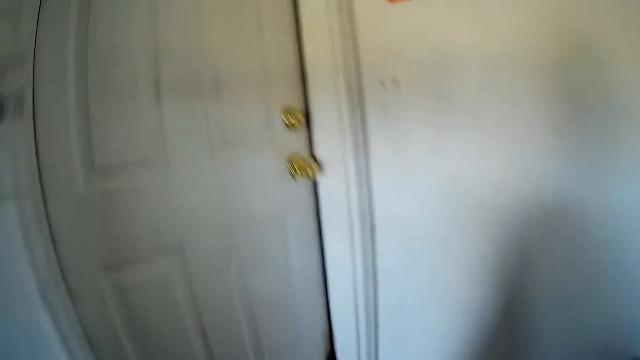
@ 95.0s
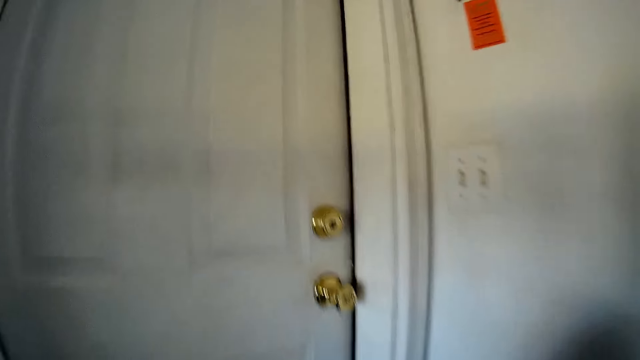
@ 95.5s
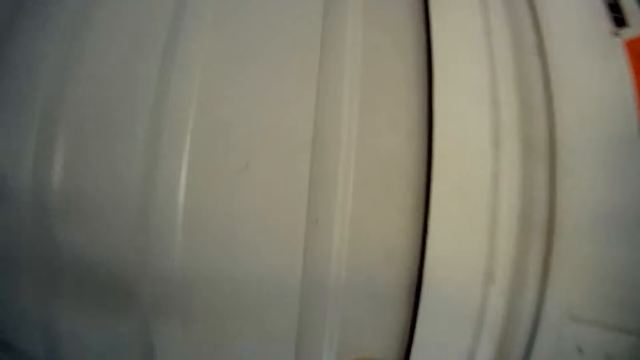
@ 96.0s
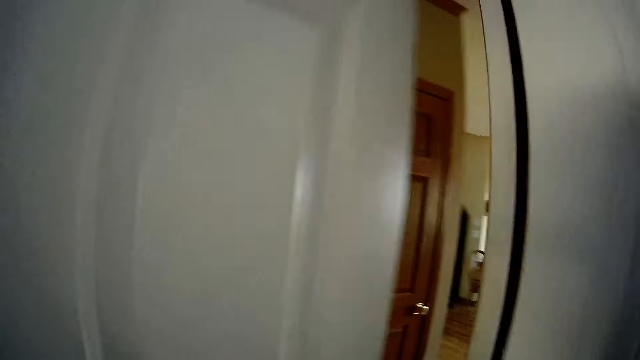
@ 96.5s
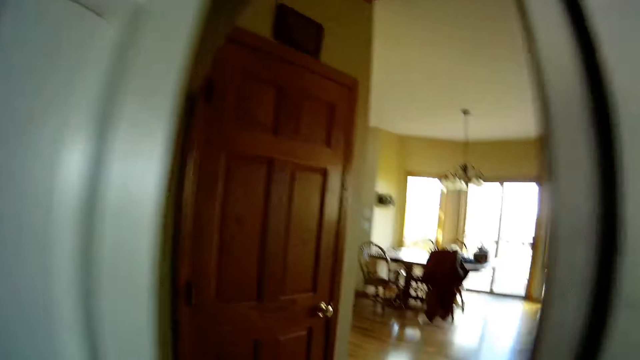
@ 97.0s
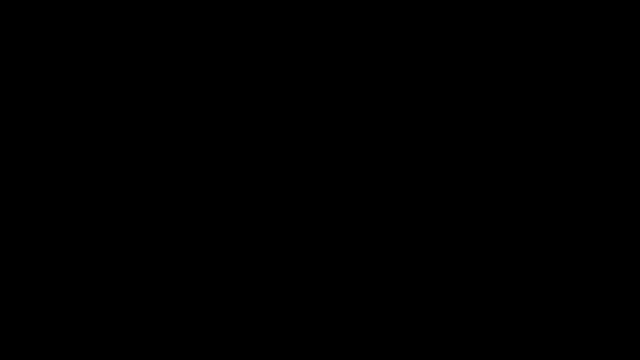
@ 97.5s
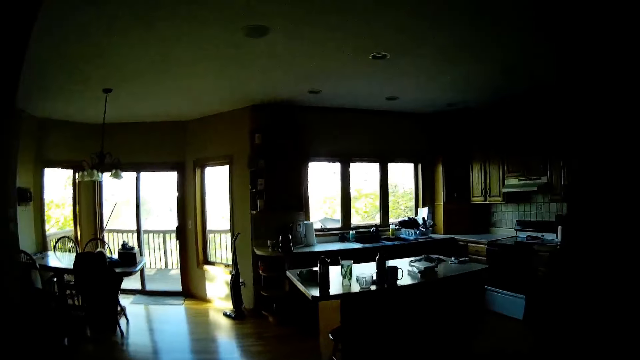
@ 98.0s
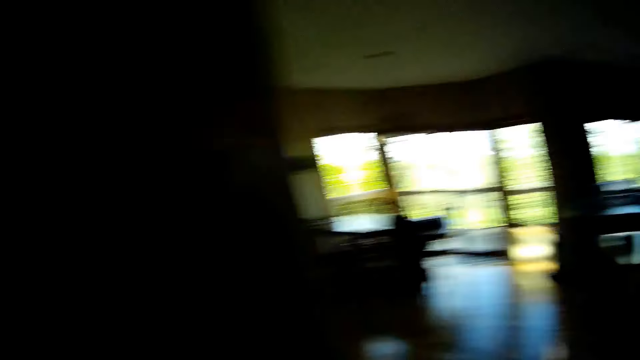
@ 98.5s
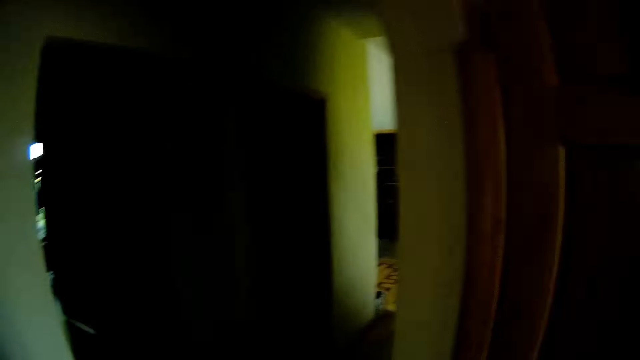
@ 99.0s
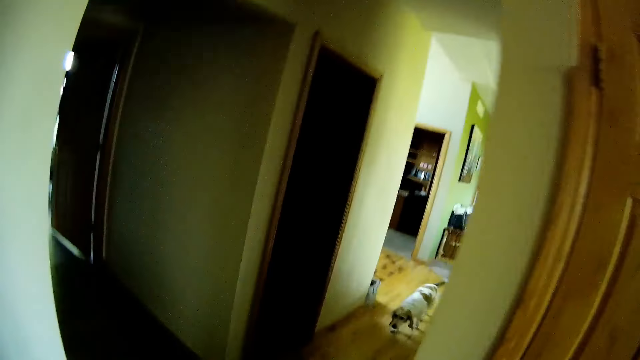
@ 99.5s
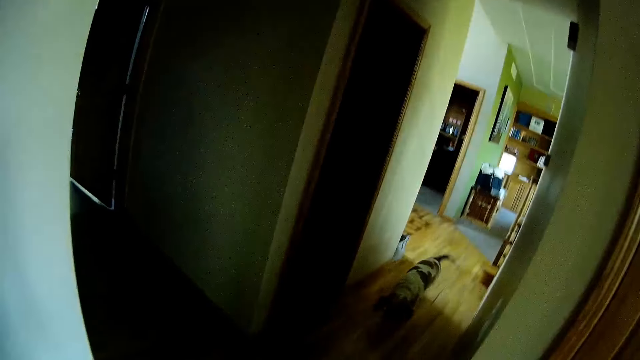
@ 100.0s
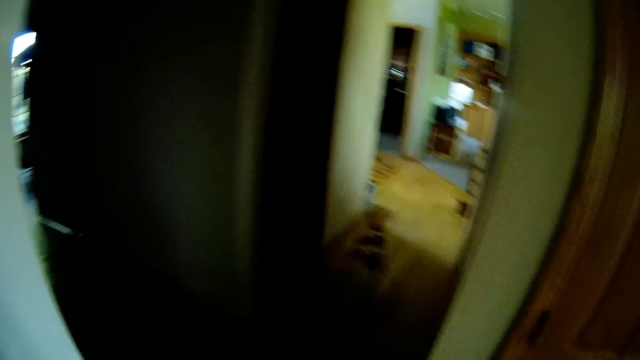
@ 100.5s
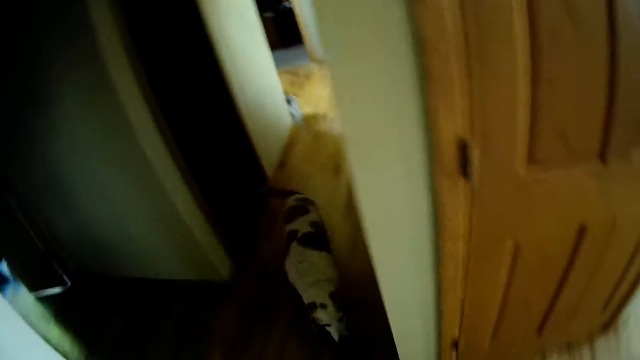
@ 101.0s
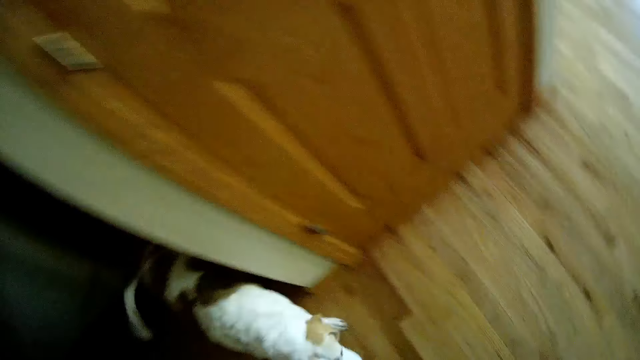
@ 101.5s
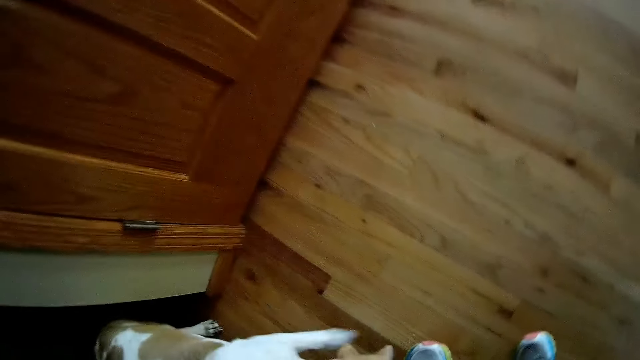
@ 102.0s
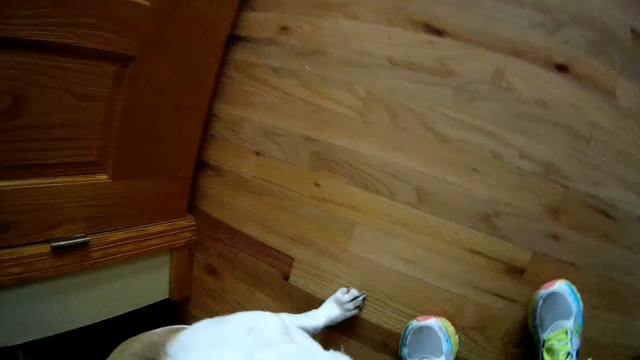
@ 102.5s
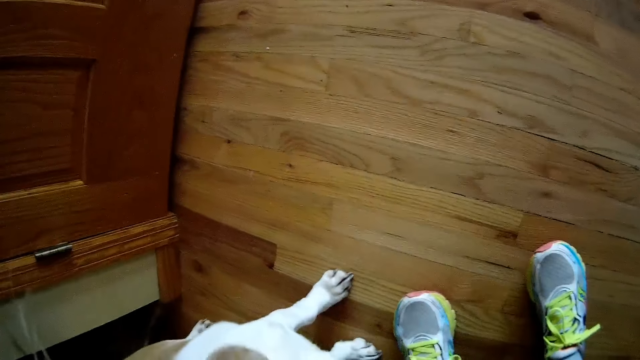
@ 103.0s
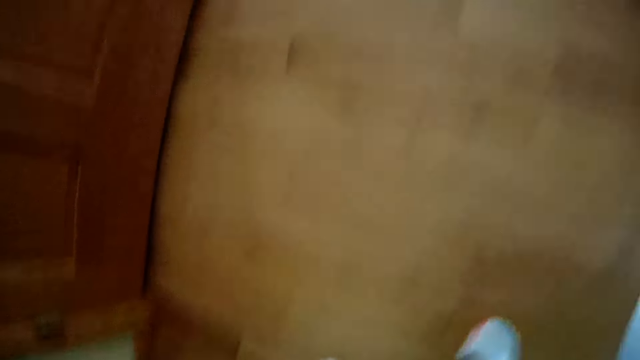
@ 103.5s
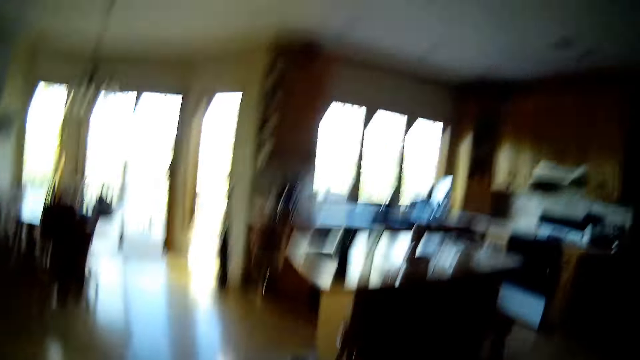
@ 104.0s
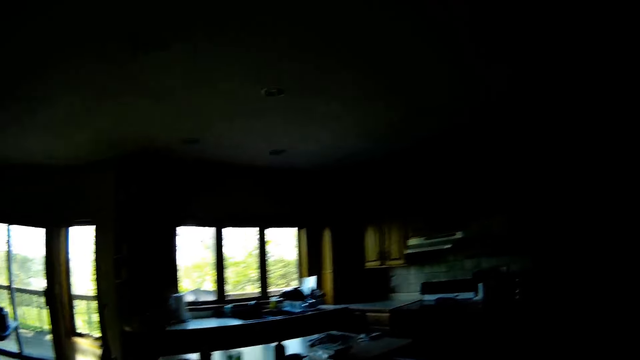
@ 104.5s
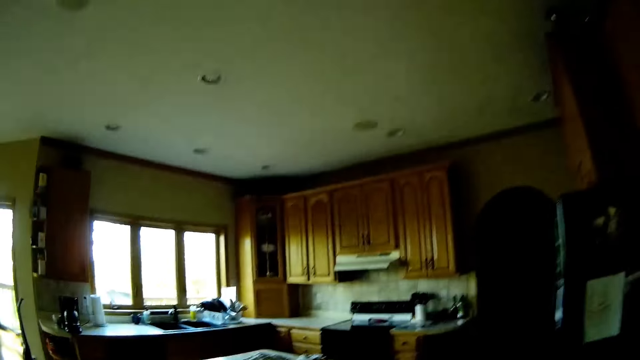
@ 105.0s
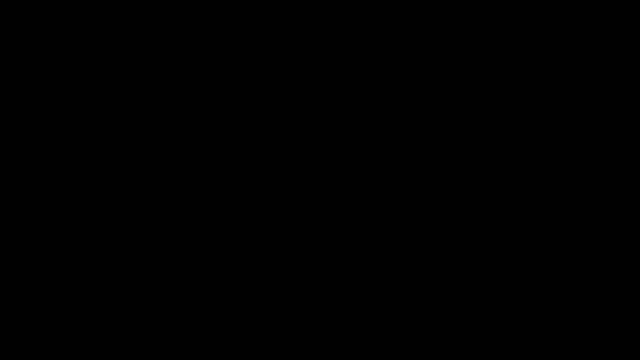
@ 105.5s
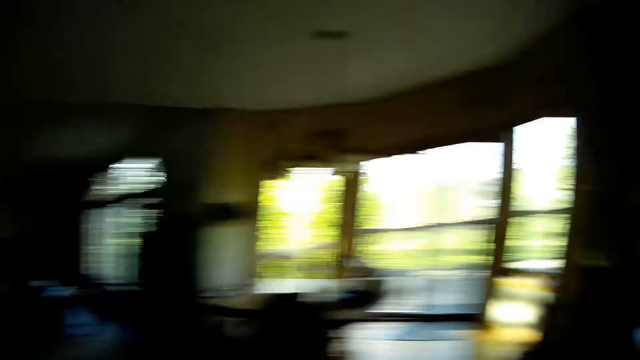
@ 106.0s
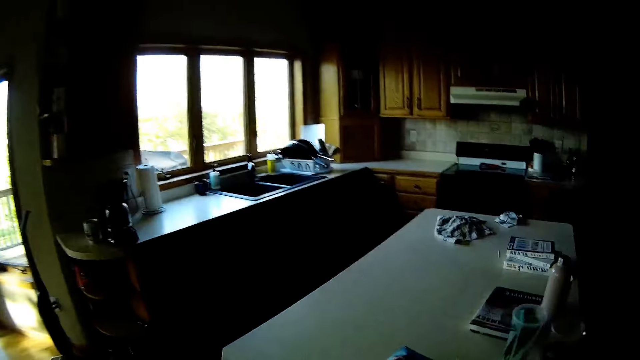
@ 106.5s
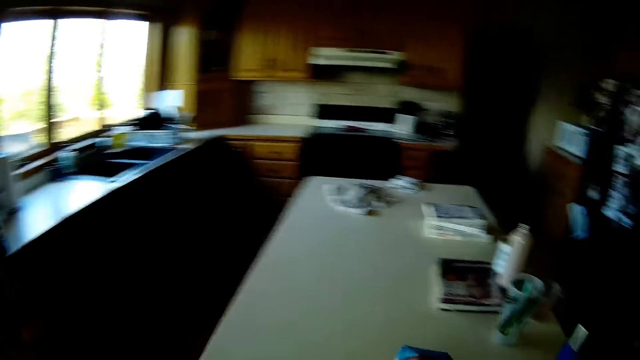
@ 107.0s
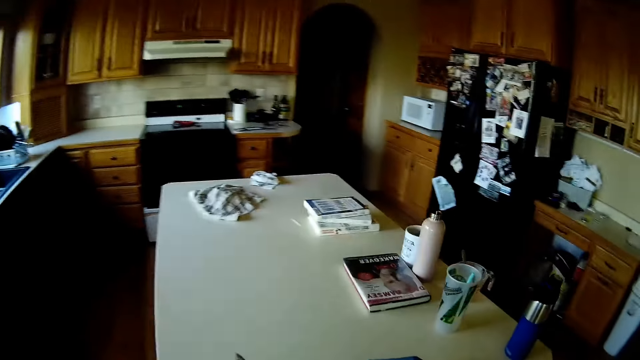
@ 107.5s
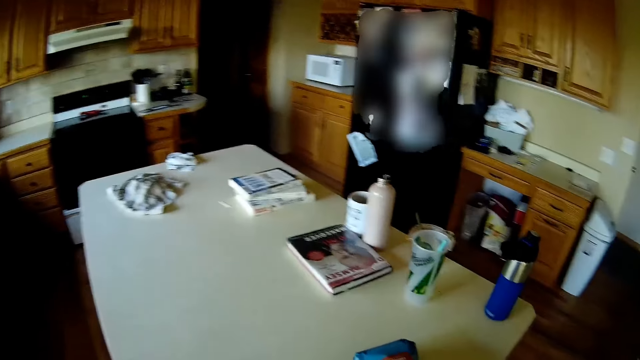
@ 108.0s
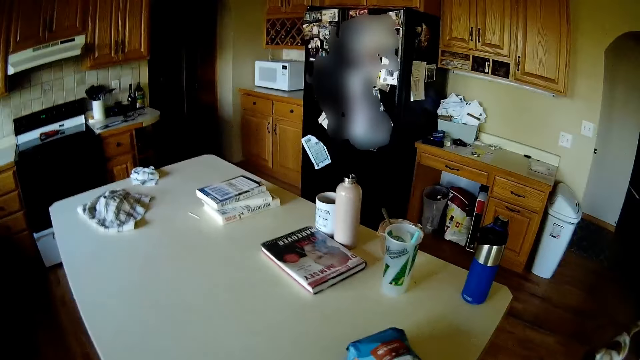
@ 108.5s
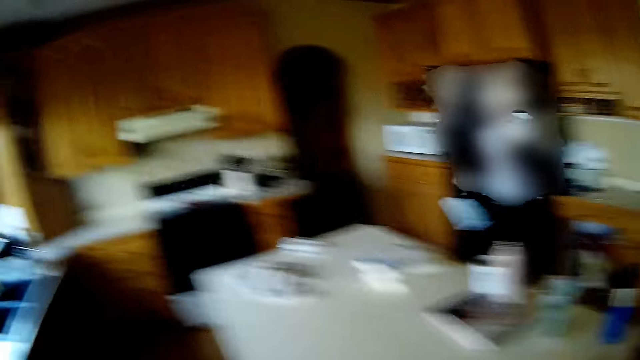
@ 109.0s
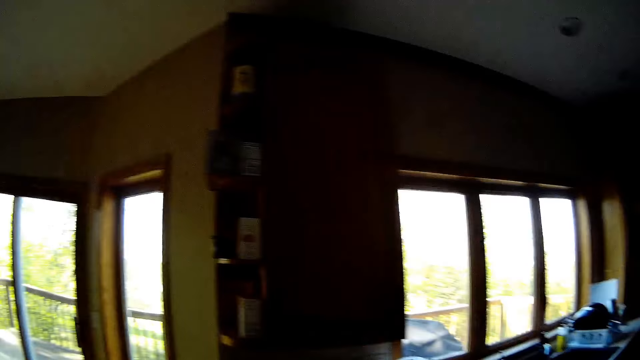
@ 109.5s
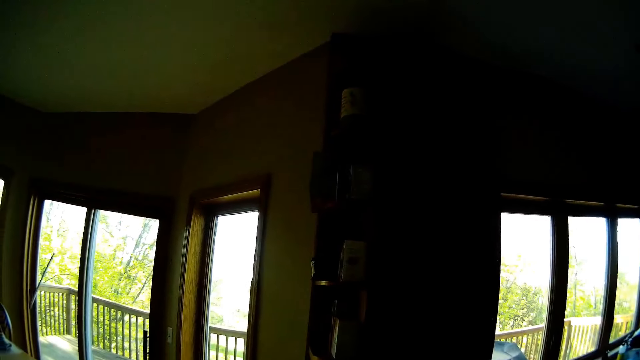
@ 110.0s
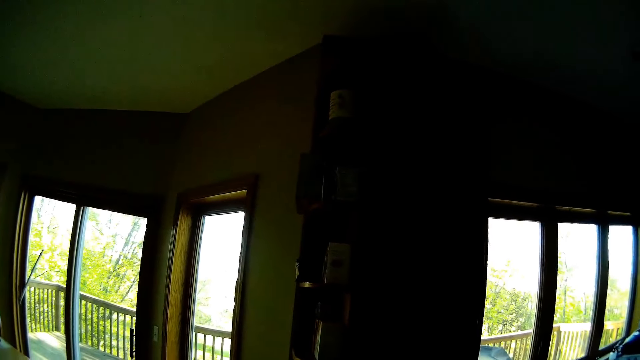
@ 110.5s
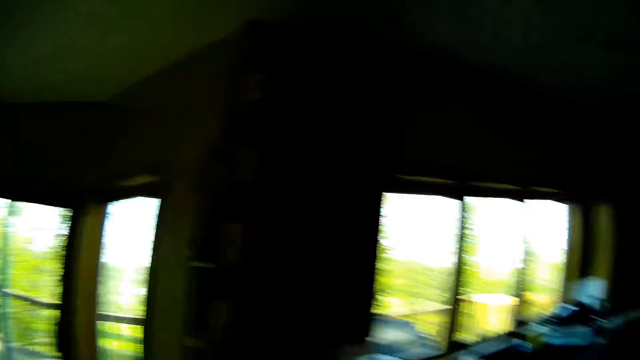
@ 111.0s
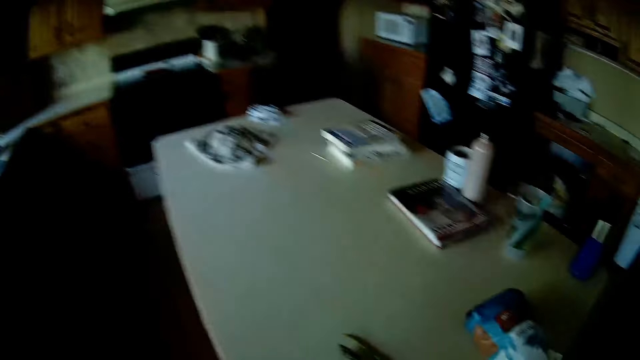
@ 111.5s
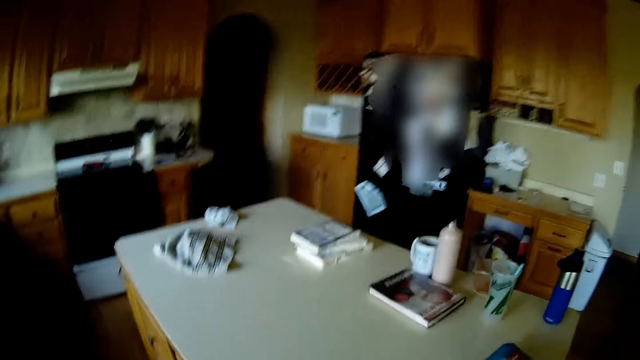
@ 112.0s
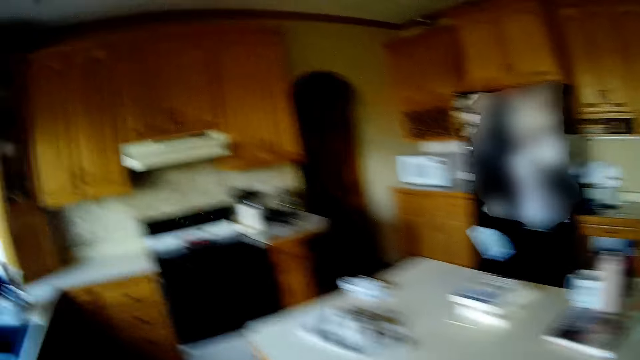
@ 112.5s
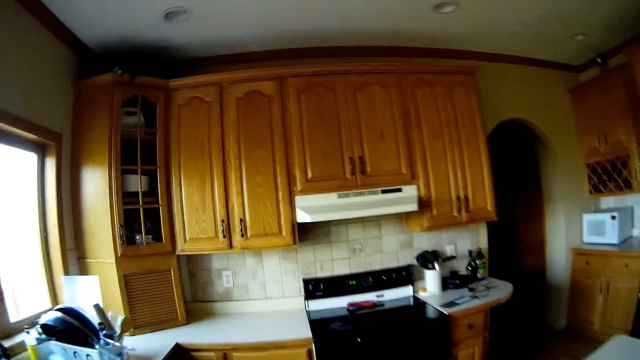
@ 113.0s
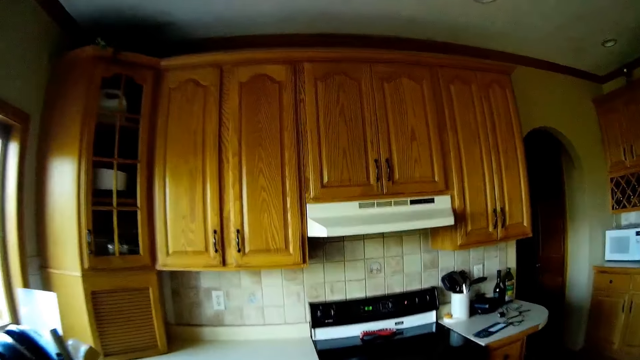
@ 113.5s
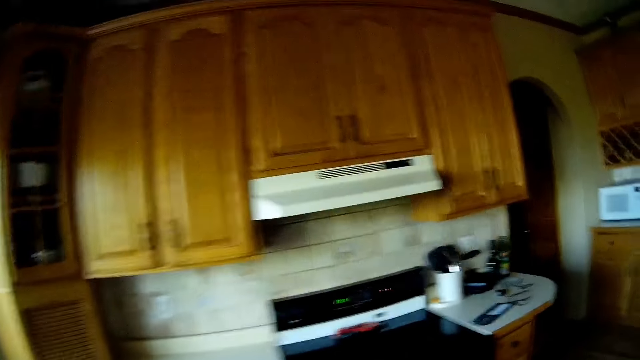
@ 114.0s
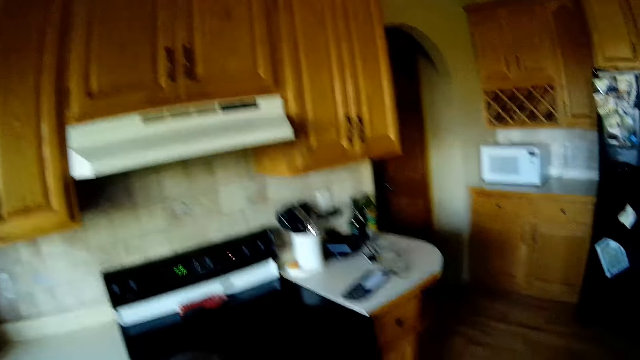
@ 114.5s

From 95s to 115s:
The camera wearer opens a door with her right hand. She walks into a house from the garage. A dog walks towards the camera wearer. The camera wearer interacts with the dog. She walks from the door to a kitchen. She picks up a pack of milk from a table with her right hand, and drops the pack of milk on the table with her right hand. She looks around.
